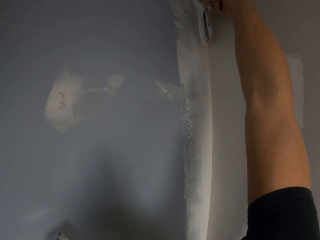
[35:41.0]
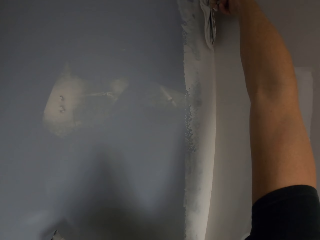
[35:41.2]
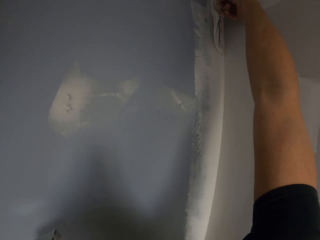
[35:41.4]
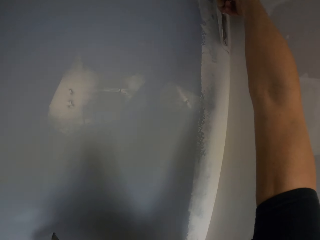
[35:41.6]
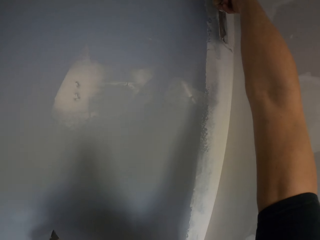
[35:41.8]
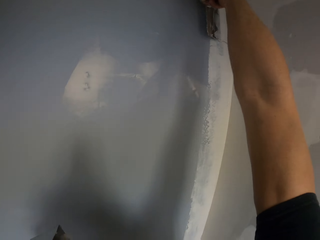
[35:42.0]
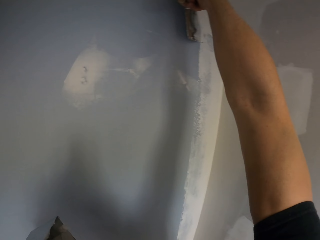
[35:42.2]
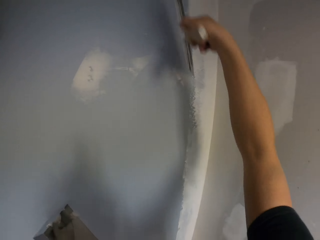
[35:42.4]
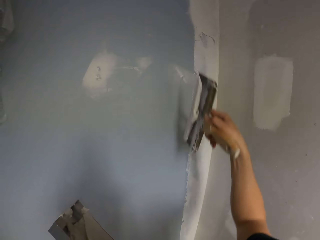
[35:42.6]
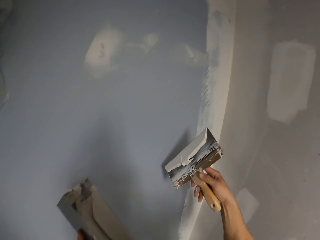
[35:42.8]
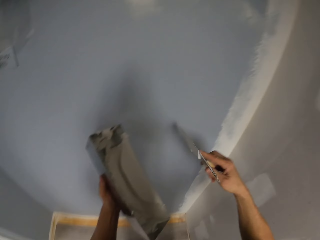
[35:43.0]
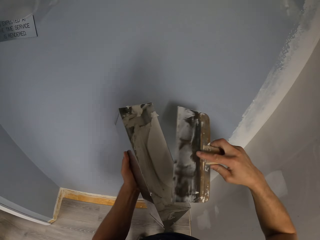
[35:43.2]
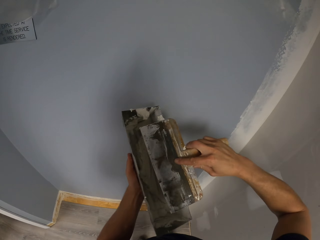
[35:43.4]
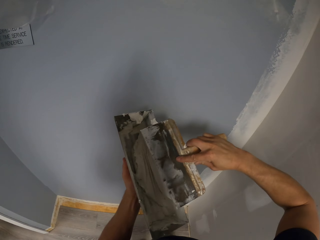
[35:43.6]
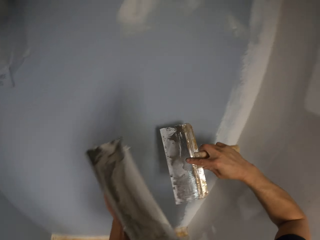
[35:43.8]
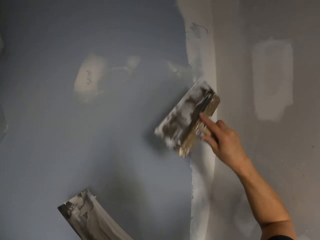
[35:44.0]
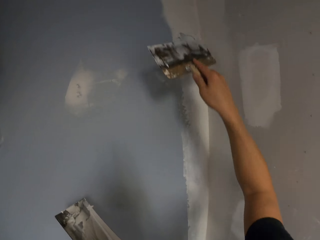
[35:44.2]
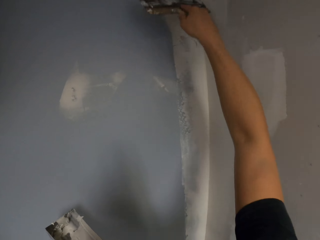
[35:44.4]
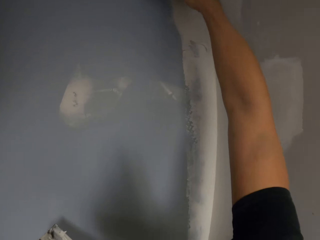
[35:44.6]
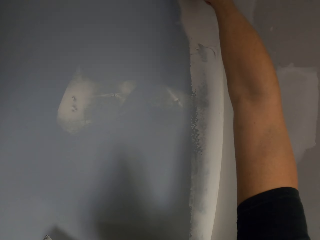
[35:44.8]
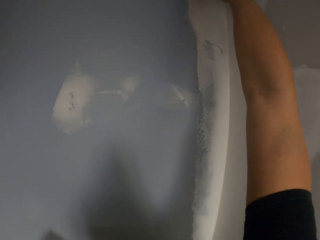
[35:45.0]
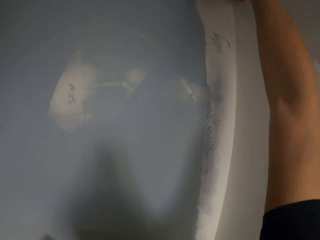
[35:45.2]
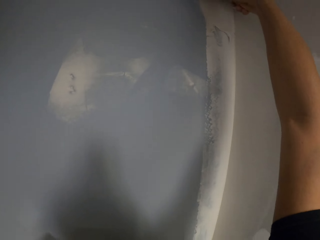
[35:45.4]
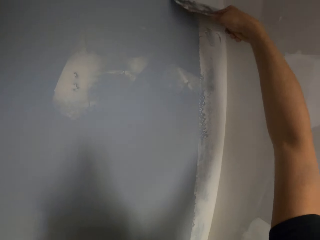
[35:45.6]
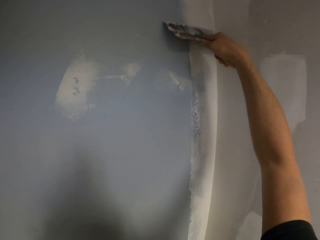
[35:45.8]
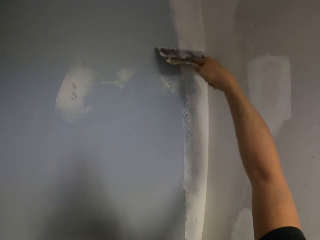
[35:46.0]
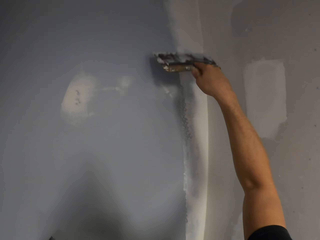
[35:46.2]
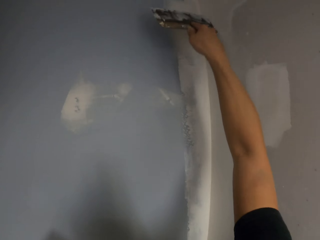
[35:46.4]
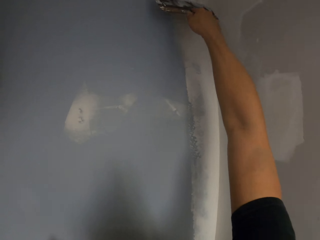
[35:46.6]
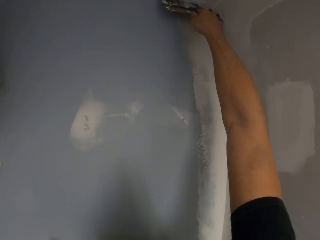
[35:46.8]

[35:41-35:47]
The camera wearer wipes the trowel on the container. They put a brush into the container. They paint the wall with the trowel.

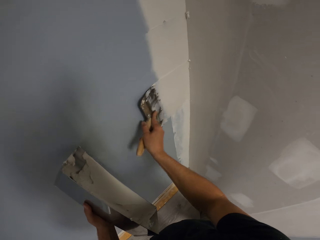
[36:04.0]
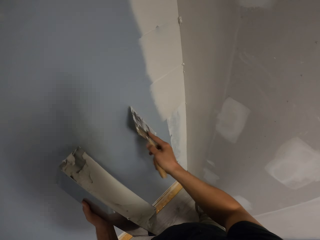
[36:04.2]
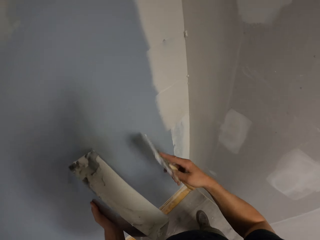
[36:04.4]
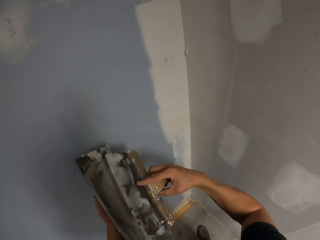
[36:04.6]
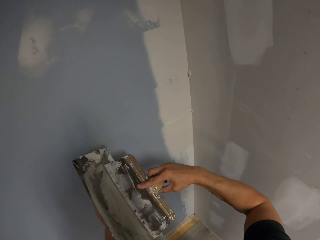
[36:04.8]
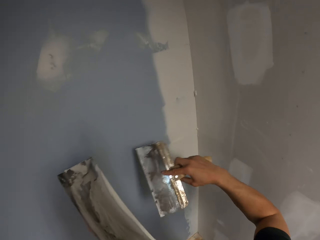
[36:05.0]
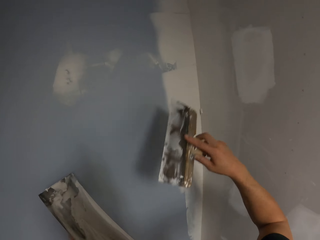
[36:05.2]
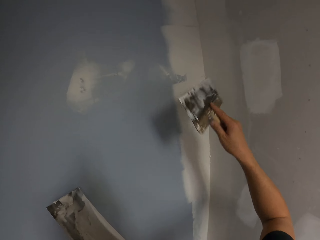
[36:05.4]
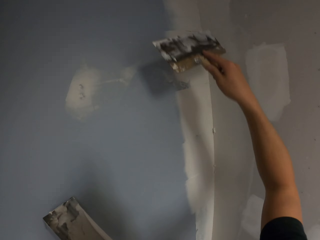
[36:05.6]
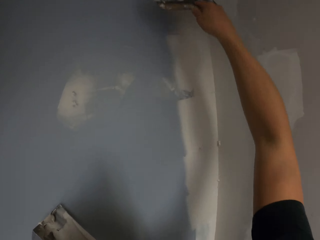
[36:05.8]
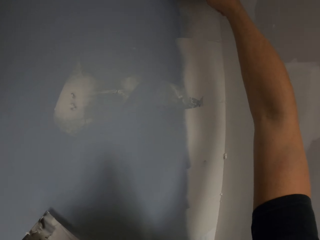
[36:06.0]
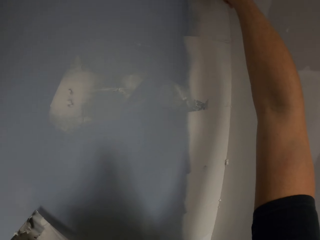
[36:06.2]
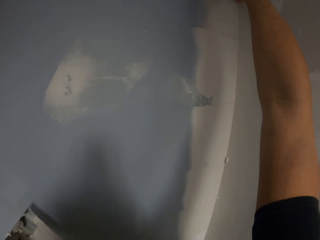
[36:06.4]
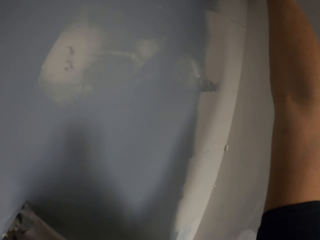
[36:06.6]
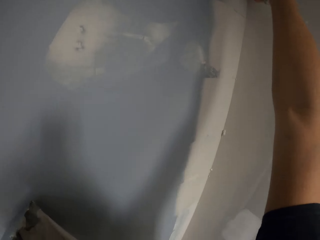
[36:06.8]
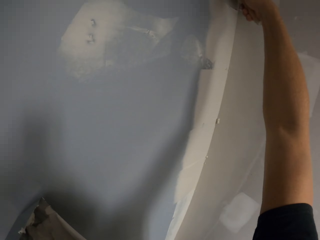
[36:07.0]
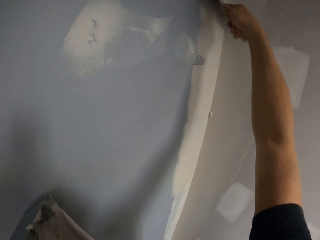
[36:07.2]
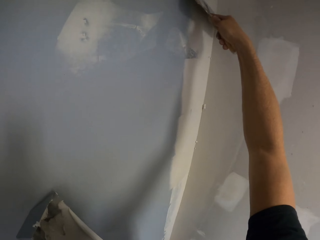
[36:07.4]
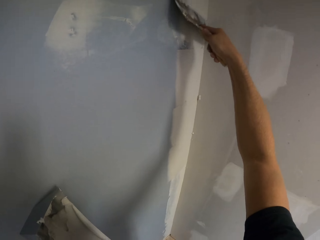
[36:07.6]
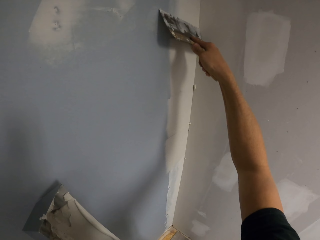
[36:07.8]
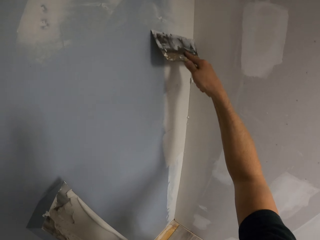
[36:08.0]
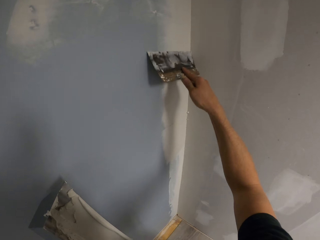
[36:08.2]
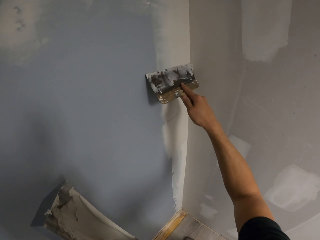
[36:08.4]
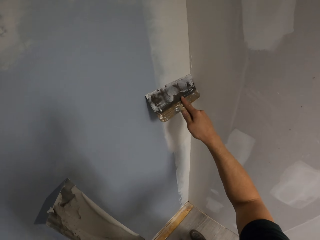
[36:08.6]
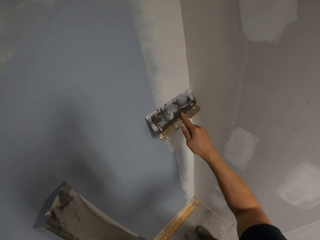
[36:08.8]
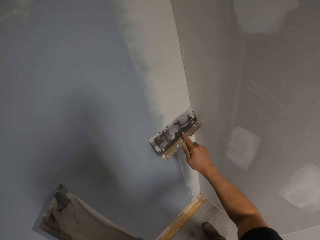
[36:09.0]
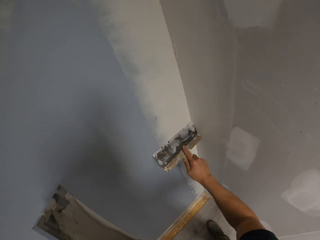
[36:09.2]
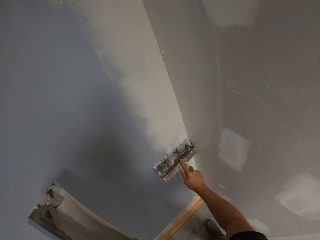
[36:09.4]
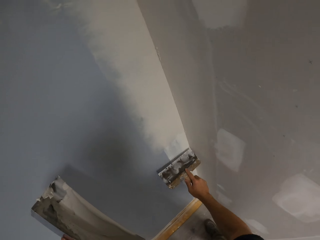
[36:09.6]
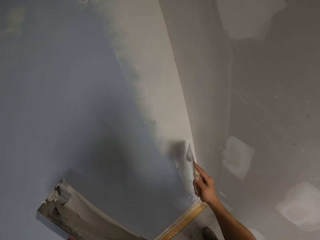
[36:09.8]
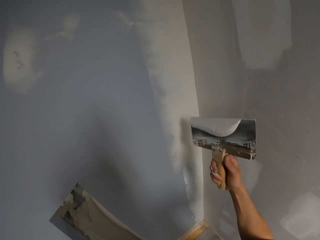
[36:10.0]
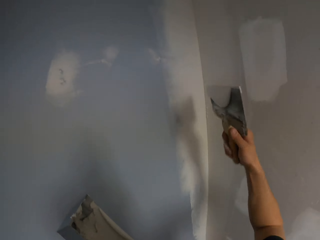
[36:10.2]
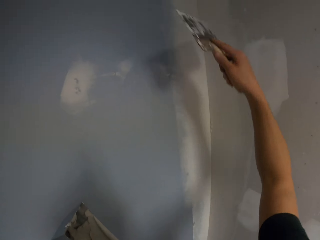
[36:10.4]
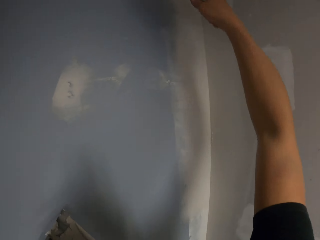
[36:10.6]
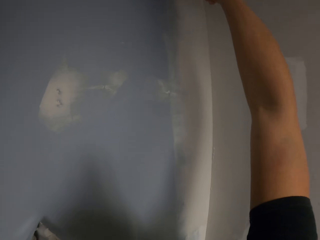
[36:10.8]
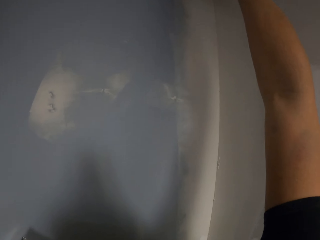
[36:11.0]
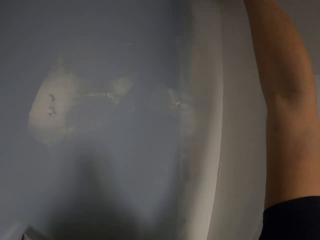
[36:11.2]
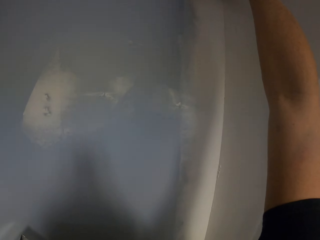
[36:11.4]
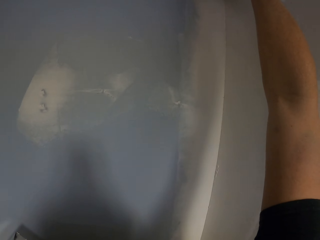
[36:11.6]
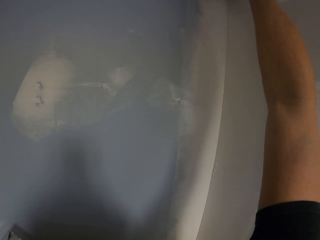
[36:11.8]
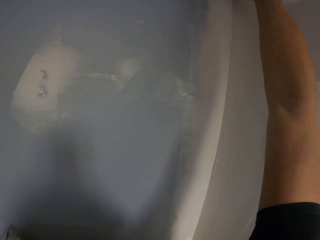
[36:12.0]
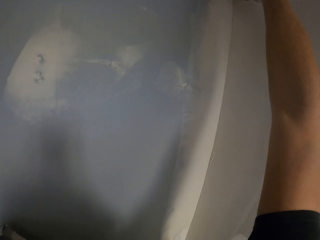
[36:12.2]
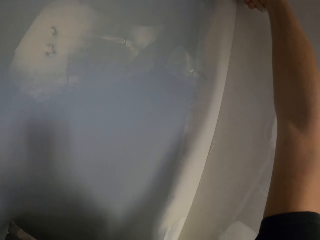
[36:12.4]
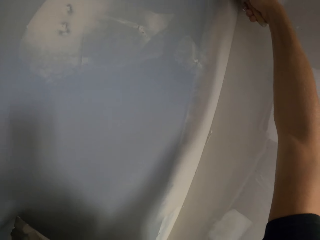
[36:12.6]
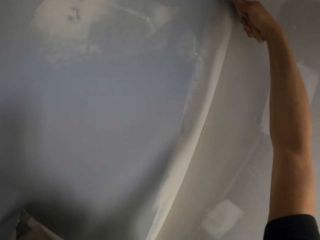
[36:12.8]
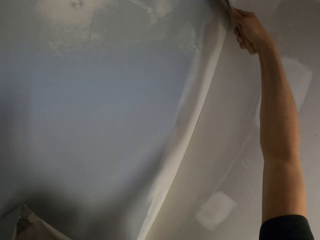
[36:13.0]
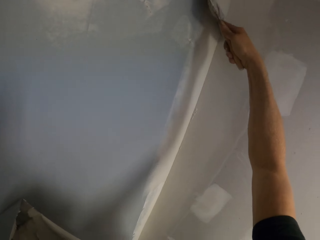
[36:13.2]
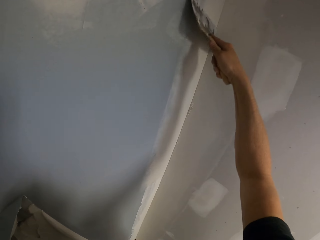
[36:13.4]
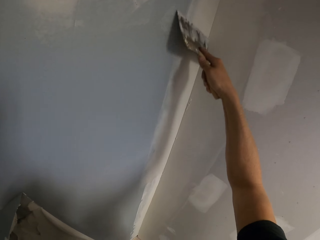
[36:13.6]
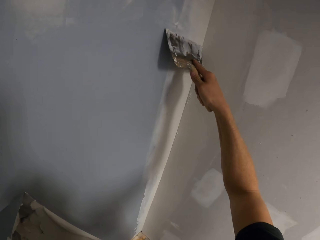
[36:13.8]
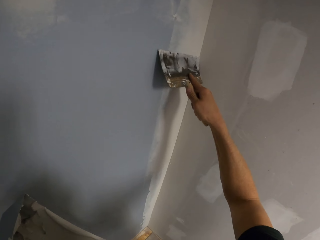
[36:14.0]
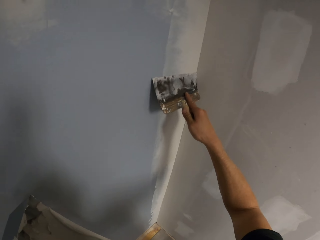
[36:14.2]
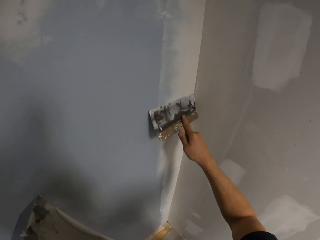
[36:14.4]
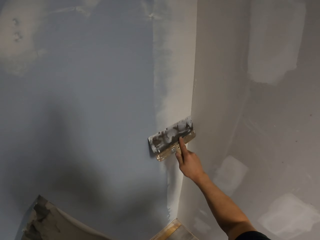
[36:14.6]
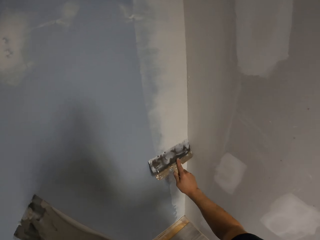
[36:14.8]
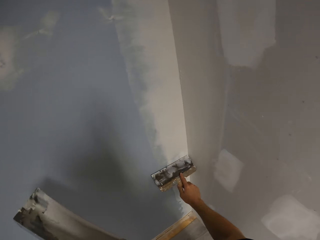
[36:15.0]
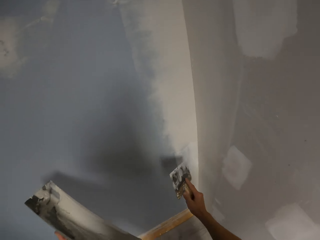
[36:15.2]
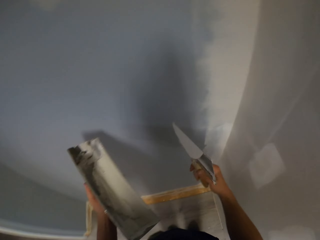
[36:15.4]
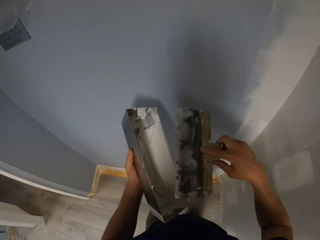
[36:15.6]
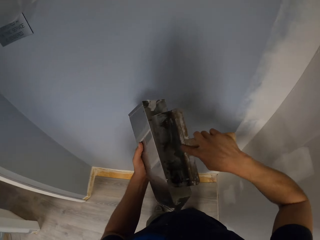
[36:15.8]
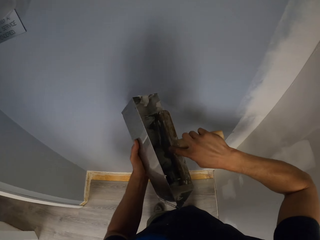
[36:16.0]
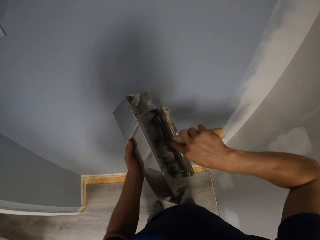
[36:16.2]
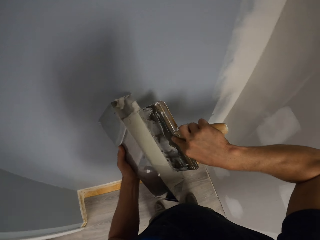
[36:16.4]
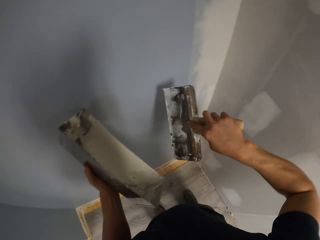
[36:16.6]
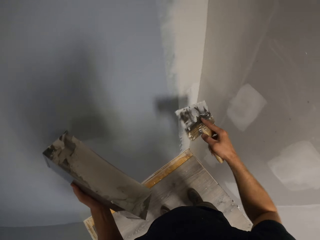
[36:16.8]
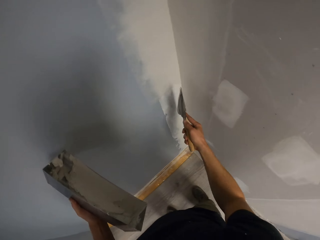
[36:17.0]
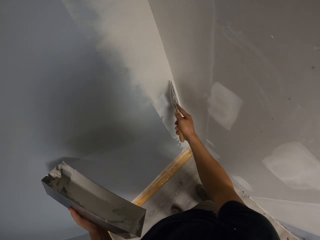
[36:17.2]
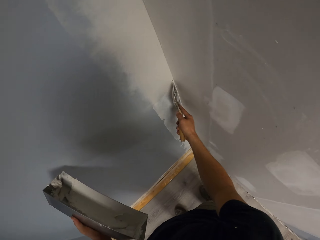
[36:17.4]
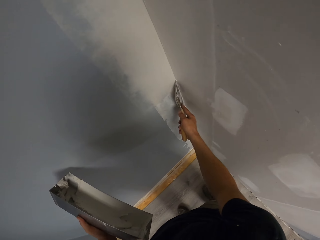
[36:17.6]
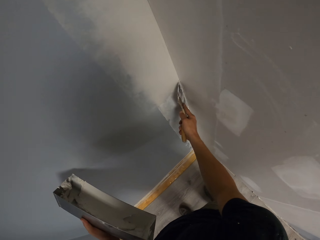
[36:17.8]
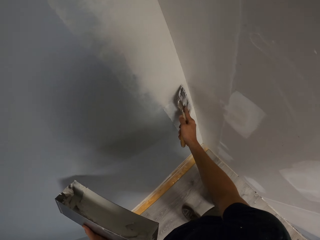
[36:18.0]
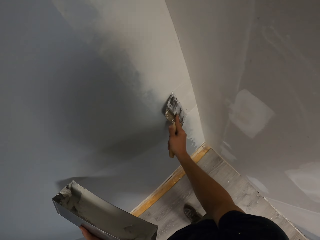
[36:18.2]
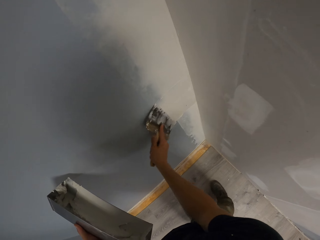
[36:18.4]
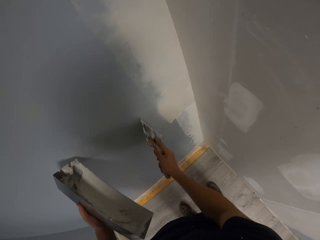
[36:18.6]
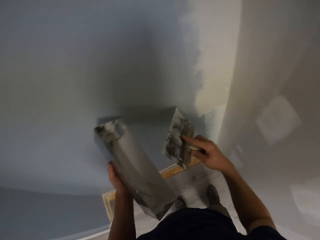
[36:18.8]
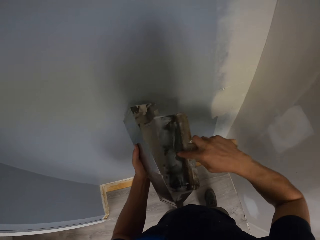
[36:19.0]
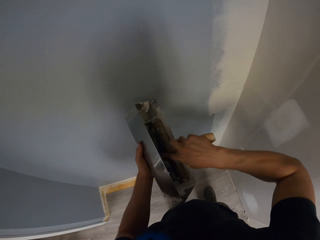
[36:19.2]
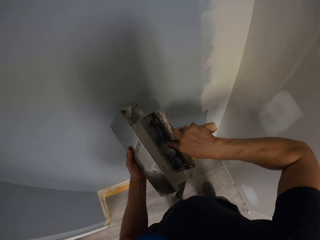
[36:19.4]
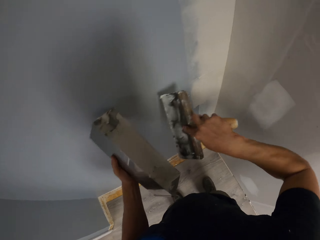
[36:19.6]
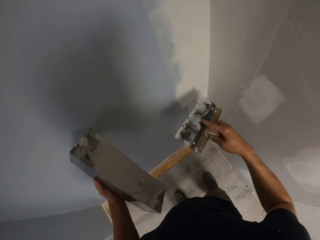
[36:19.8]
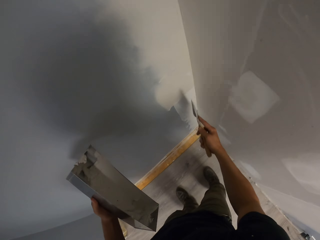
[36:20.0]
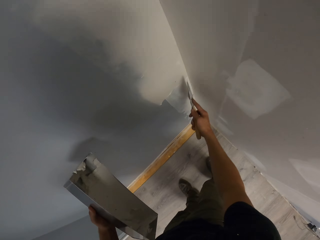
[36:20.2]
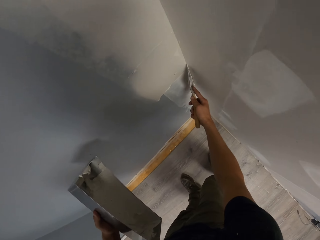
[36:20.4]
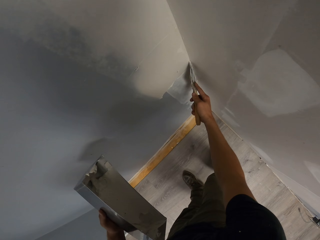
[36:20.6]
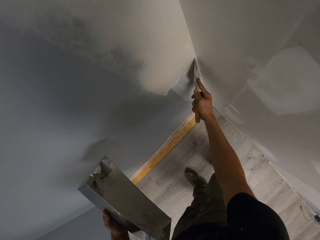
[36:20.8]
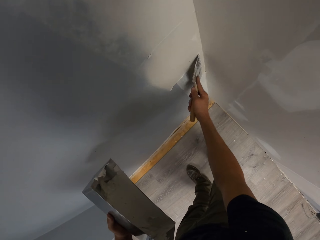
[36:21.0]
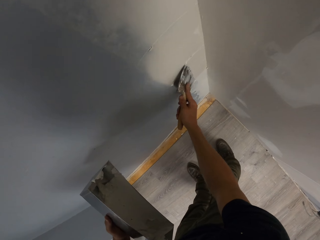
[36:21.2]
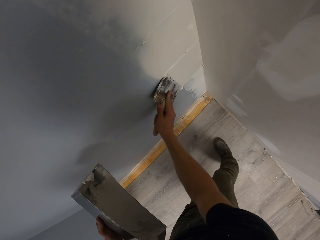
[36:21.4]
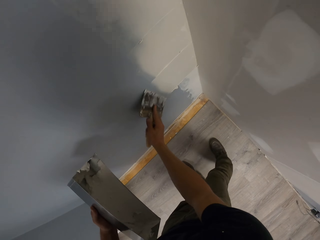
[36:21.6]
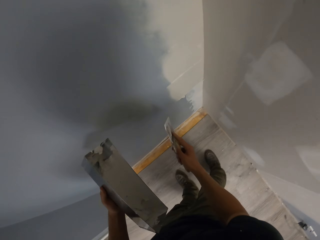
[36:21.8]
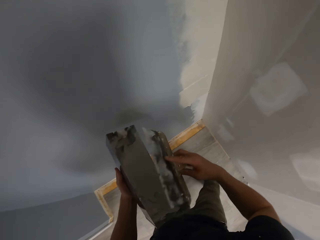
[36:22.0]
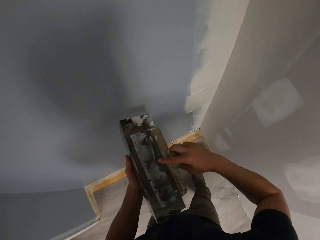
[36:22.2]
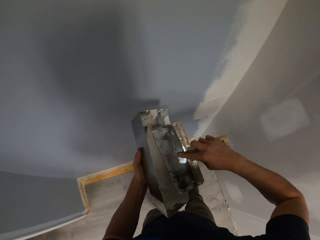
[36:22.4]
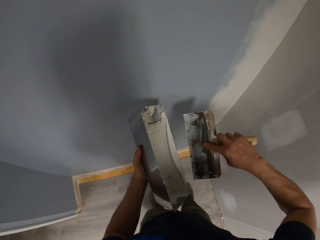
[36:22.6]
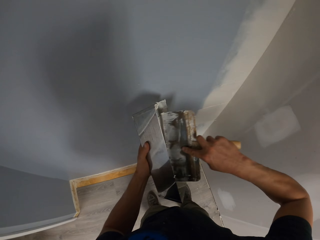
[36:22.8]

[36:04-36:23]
The camera wearer wipes the trowel on the container. They paint the wall with the trowel. They draw paint from the paint tray or paint can with the taping knife or paint brush. They apply paint on the wall with the paint brush. They draw paint from the paint tray with the taping knife. They apply paint on the wall with the paint brush. They draw paint from the paint tray with the taping knife.
